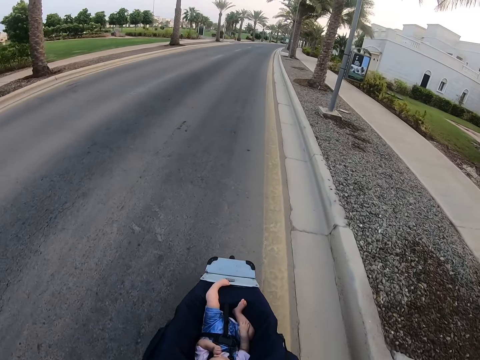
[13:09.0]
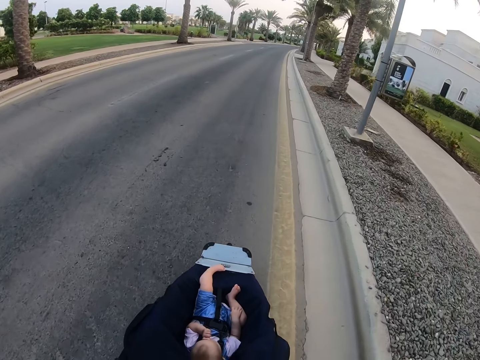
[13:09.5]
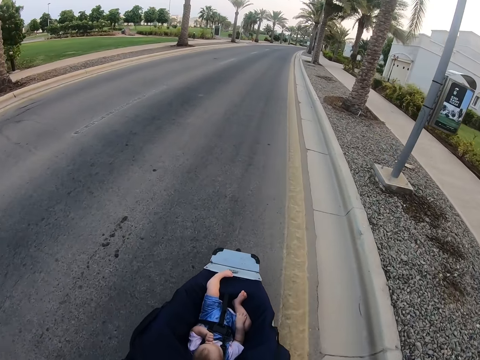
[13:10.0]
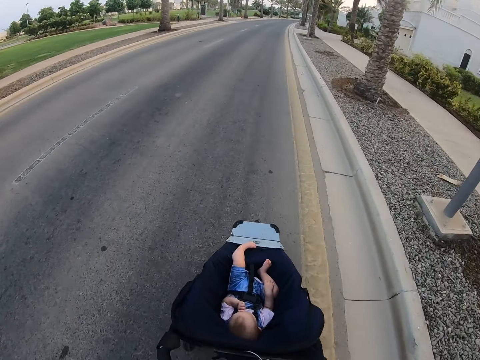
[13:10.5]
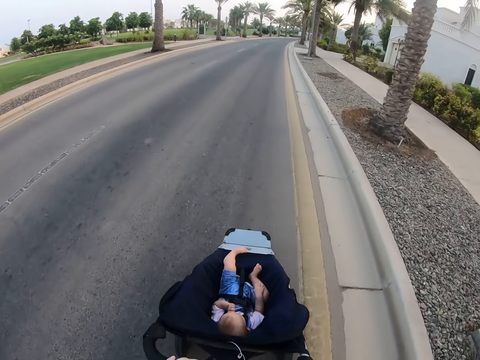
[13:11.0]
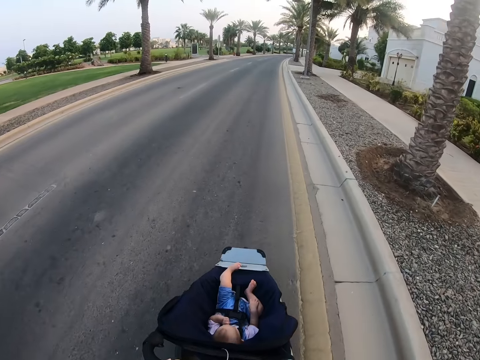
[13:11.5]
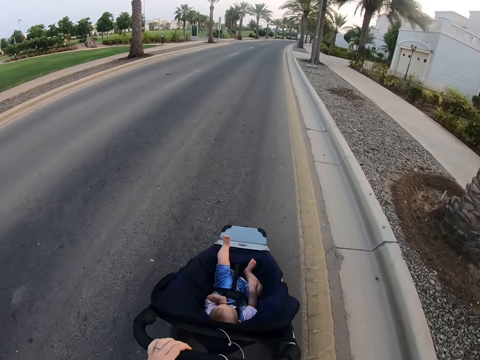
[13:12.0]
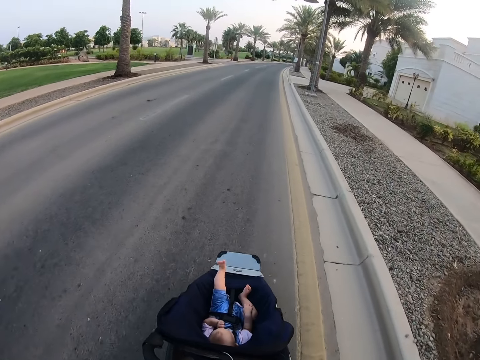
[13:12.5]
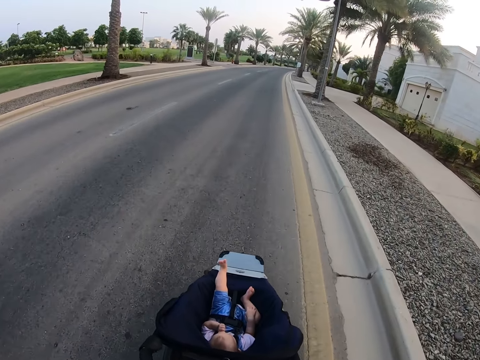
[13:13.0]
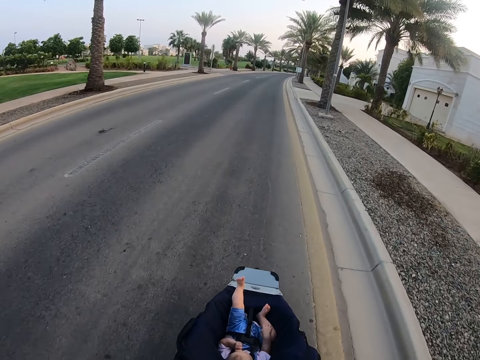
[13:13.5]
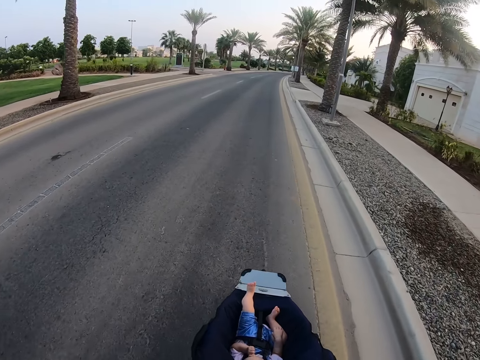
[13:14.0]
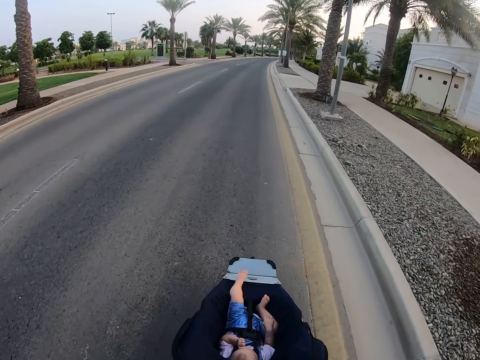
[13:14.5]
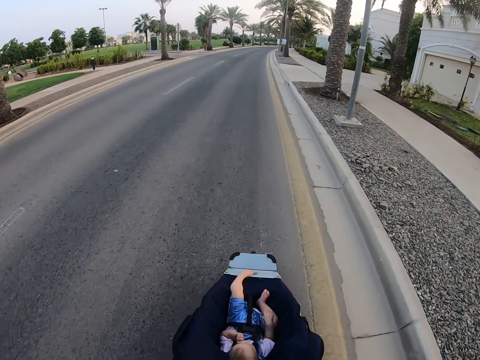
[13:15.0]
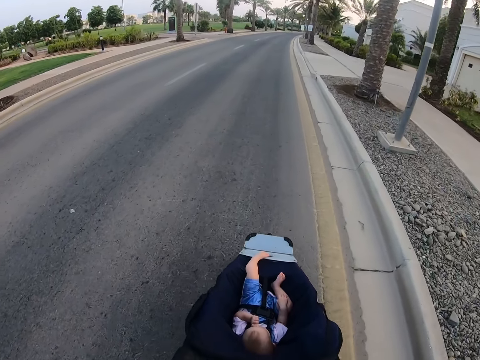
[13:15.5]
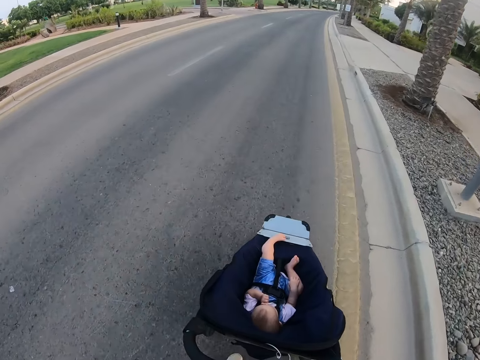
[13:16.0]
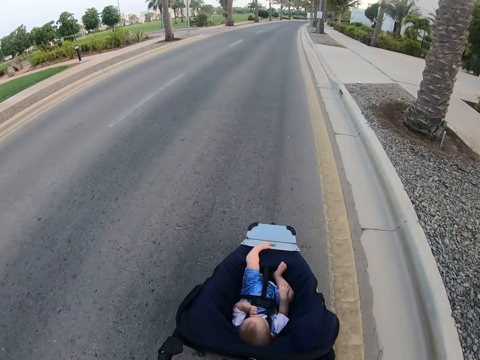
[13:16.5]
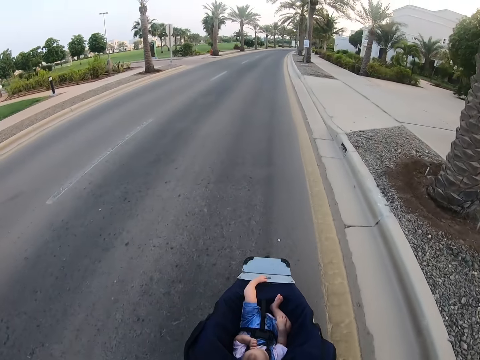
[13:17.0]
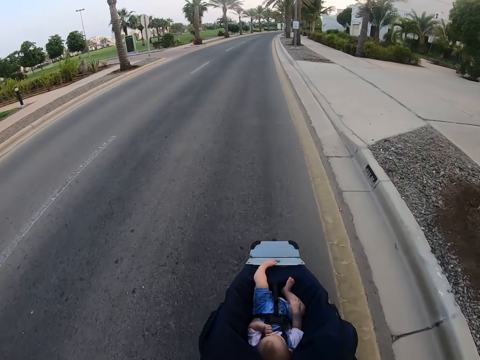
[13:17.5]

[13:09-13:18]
The camera wearer stares at the baby. They push the baby stroller.

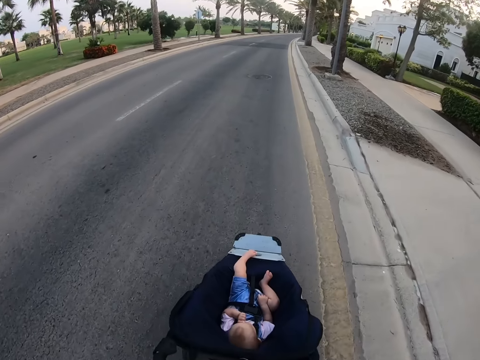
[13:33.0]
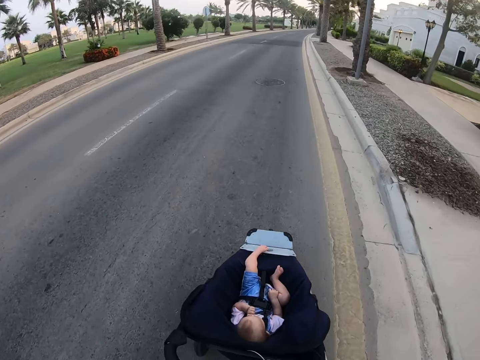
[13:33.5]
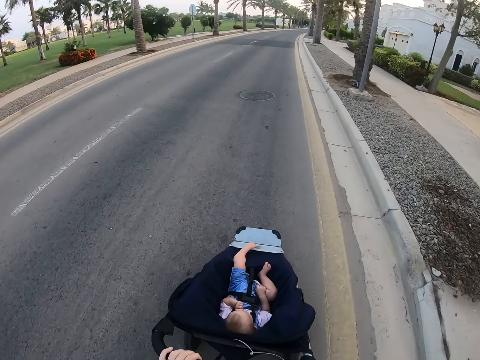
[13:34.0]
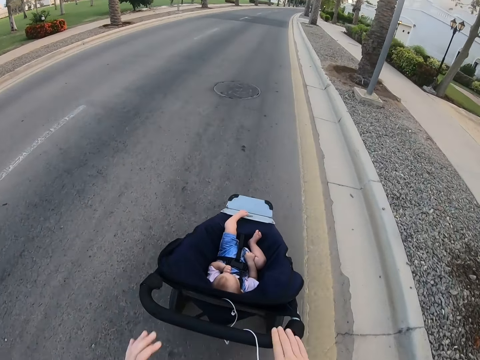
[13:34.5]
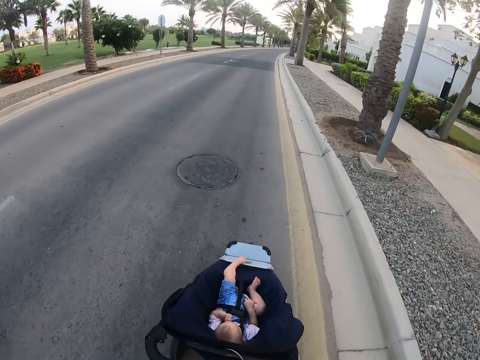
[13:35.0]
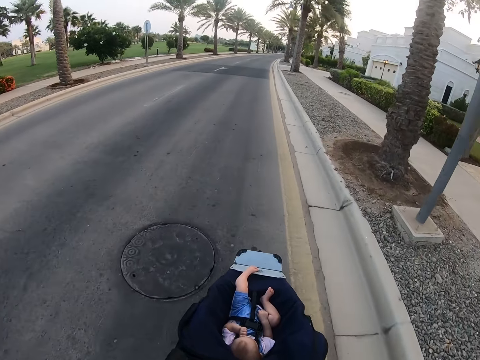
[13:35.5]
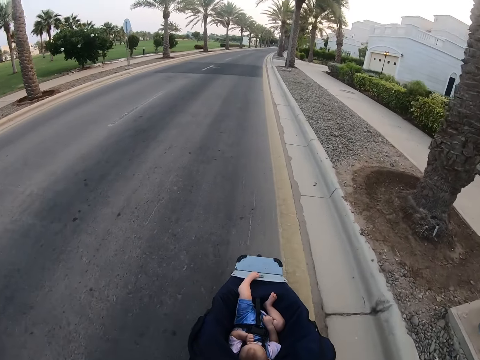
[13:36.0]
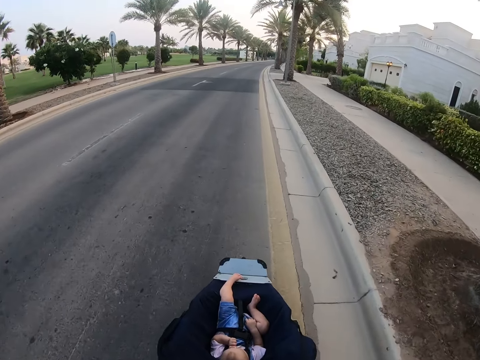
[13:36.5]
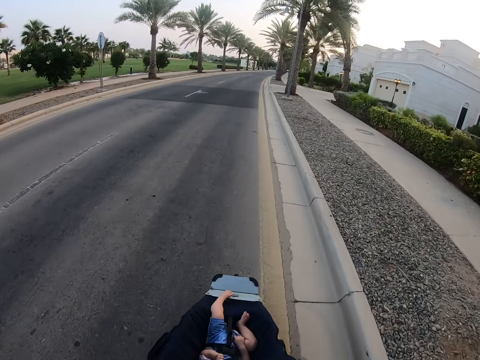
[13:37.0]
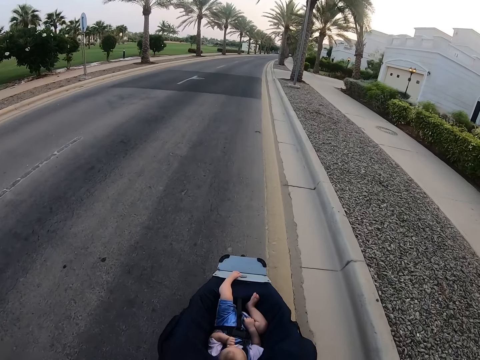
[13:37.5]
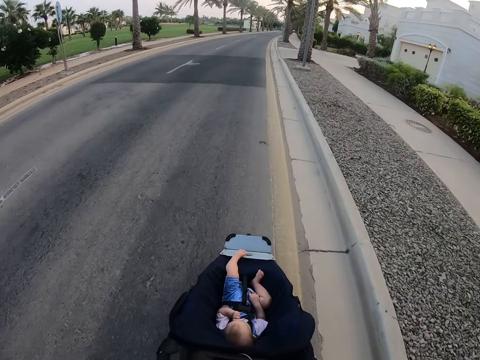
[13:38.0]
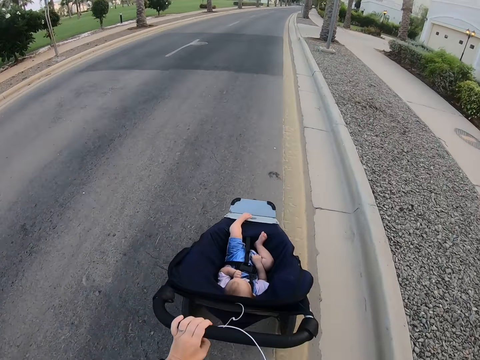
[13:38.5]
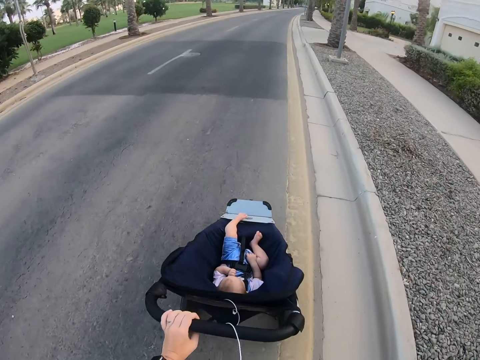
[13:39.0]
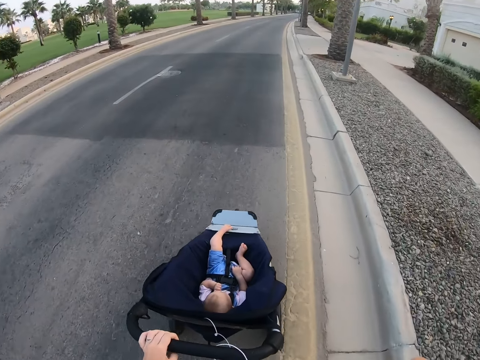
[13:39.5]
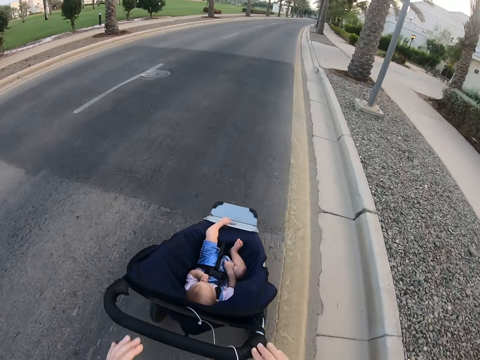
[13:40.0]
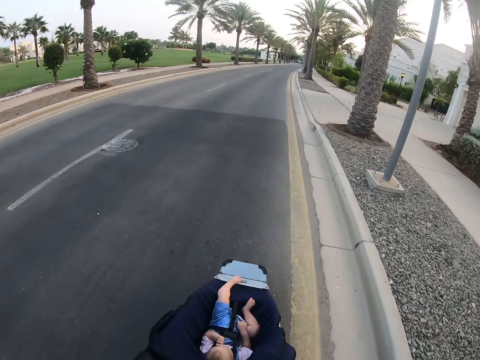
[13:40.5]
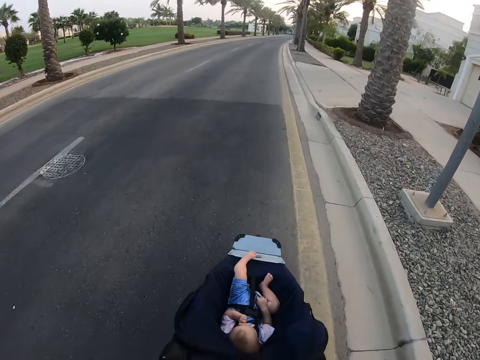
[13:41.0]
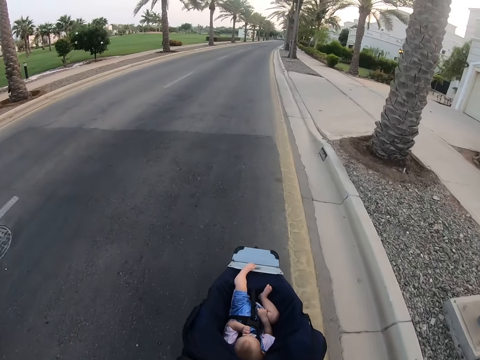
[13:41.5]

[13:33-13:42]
The camera wearer exchanges his hand to push the stroller. He stares at the baby. He pushes the baby stroller.

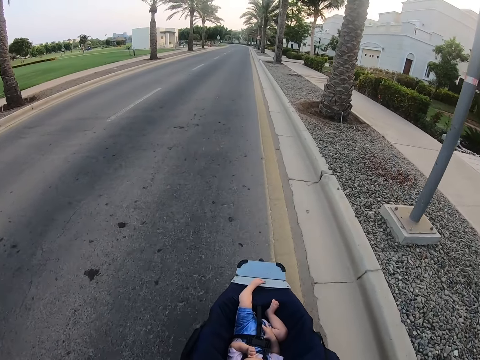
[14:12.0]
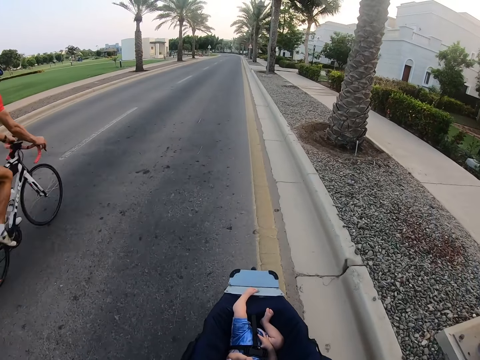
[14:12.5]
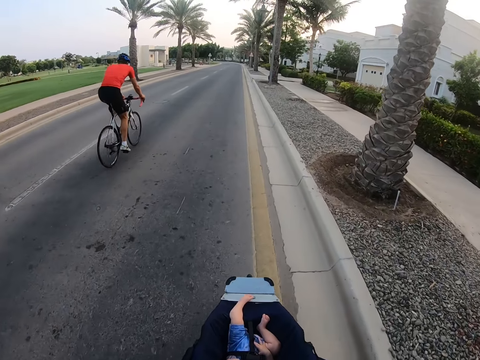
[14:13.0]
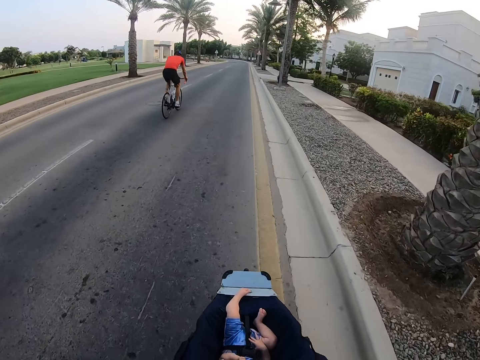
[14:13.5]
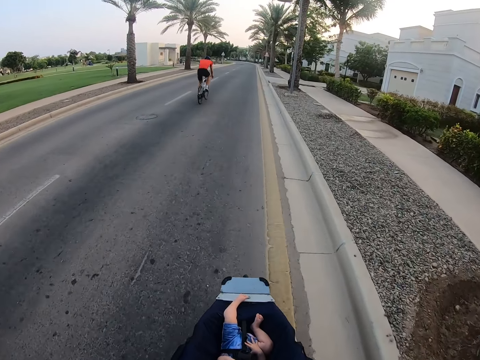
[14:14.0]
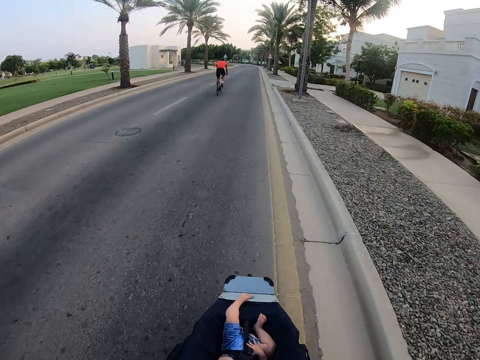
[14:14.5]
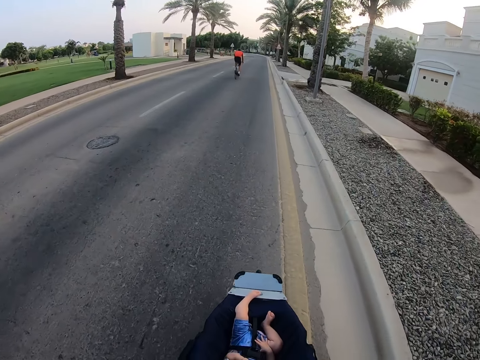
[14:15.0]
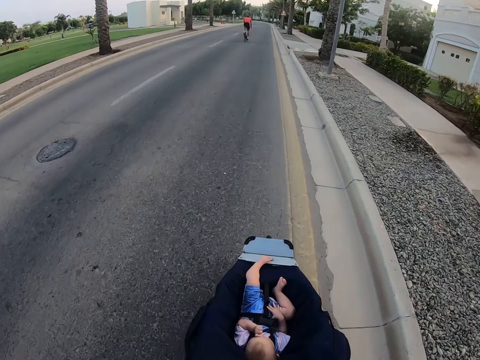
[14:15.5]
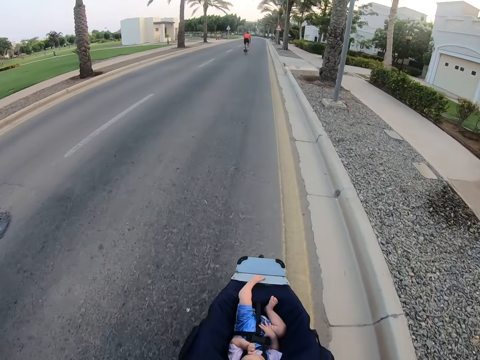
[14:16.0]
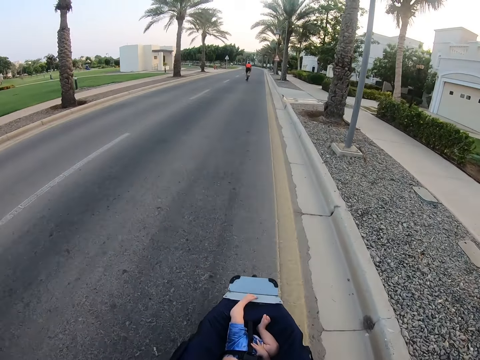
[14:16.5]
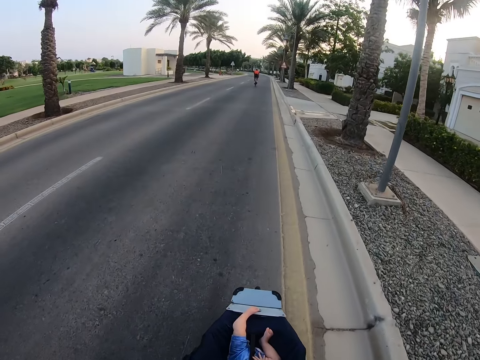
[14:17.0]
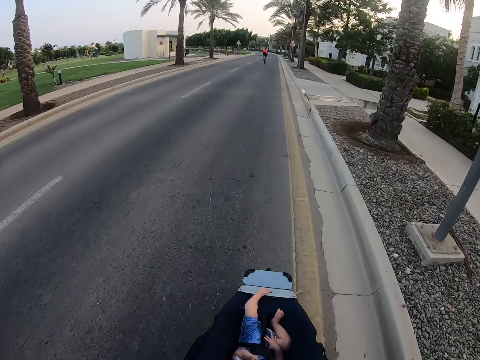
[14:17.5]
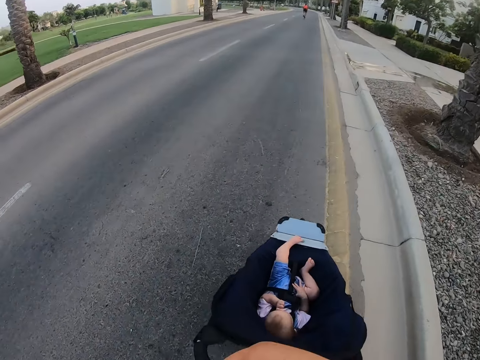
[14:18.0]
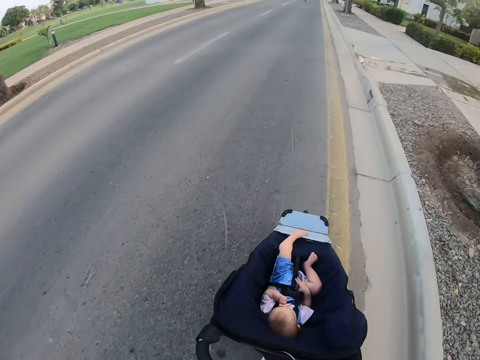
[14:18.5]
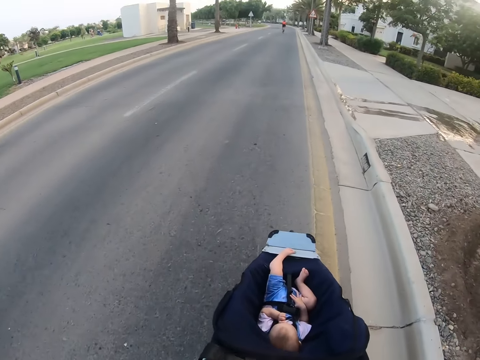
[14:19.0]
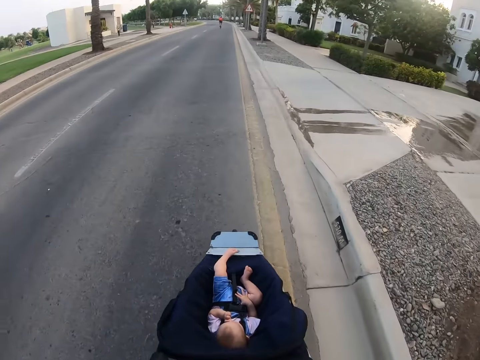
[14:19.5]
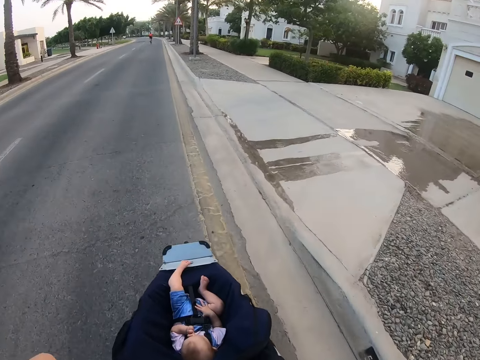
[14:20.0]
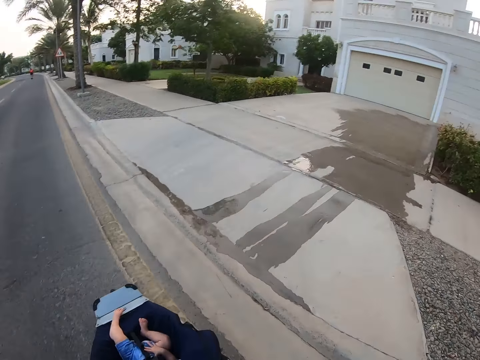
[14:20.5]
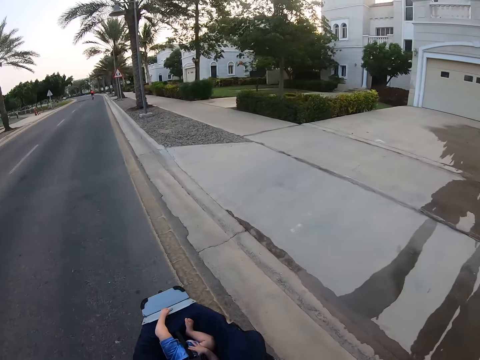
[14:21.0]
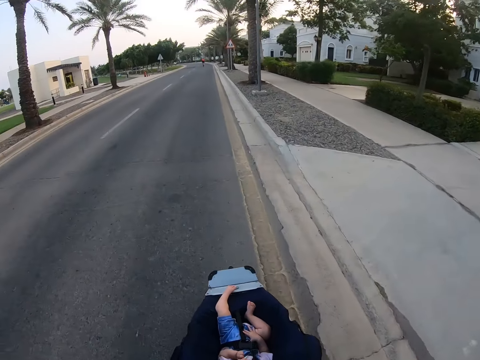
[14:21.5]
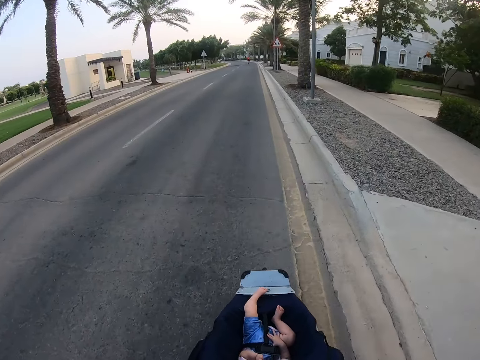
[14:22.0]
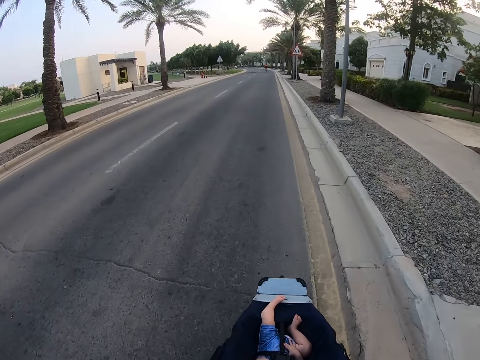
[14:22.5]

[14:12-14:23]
A man rides a bicycle past the camera wearer. The camera wearer pushes the baby stroller. They stare at the baby. They stare at a house. They stare at the baby and push the baby stroller.
